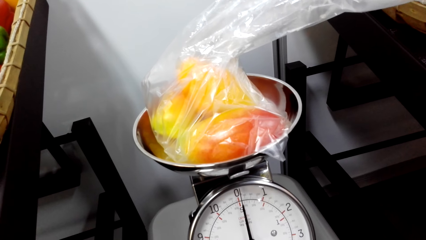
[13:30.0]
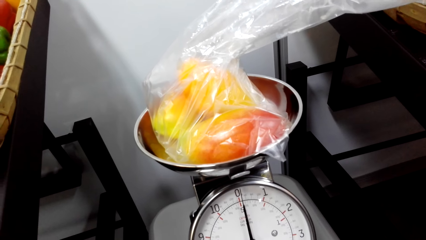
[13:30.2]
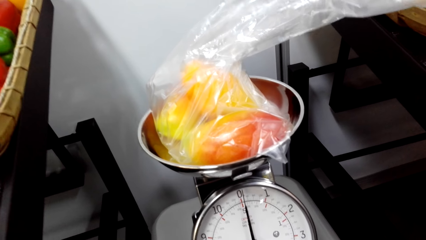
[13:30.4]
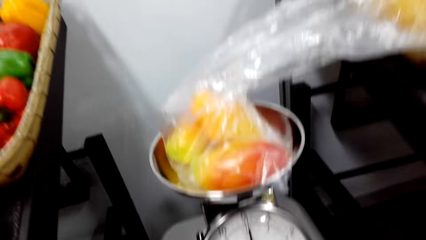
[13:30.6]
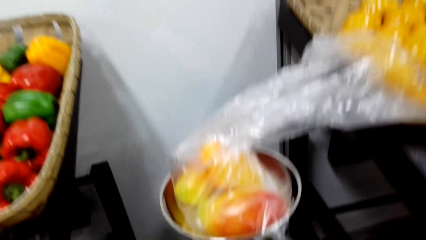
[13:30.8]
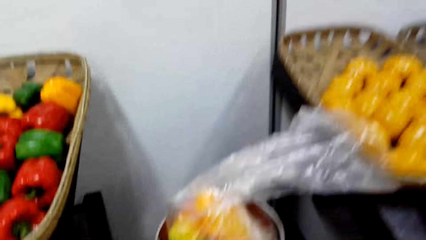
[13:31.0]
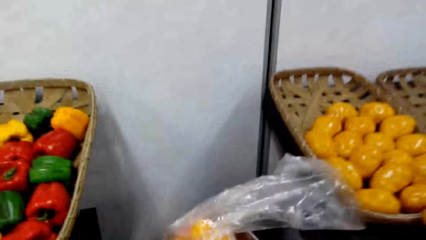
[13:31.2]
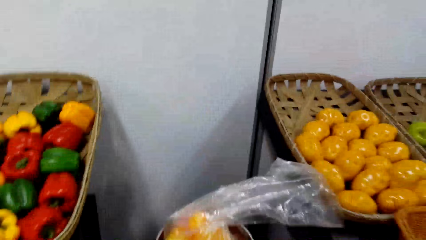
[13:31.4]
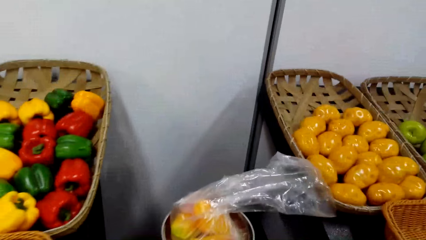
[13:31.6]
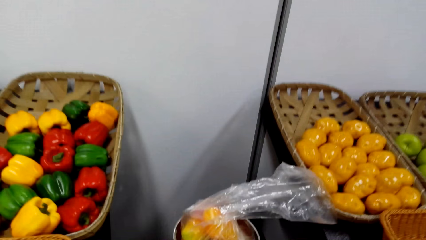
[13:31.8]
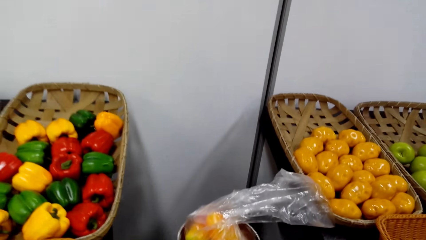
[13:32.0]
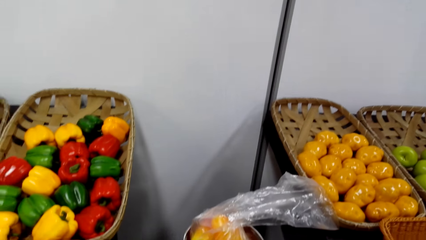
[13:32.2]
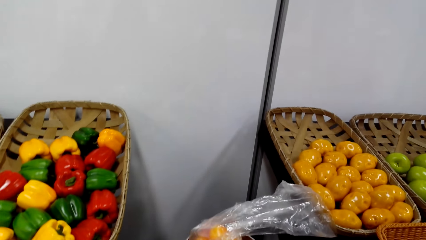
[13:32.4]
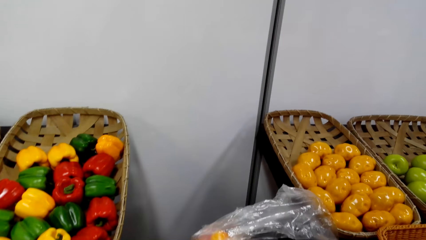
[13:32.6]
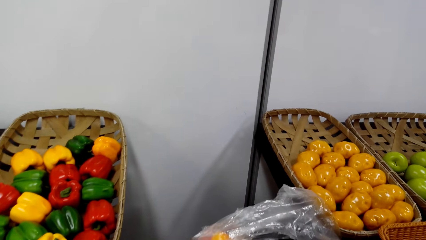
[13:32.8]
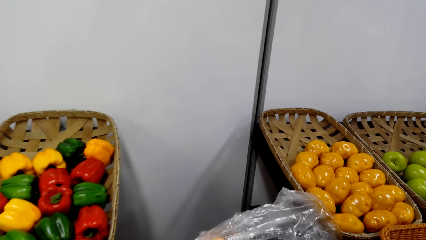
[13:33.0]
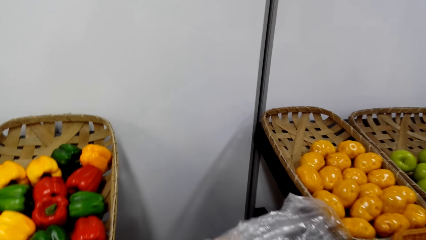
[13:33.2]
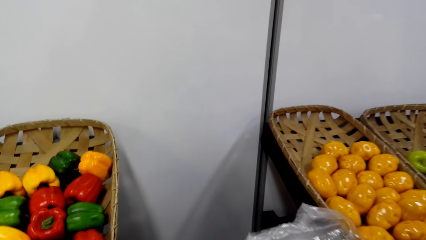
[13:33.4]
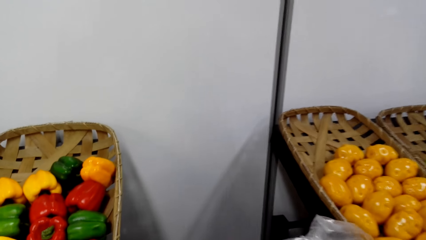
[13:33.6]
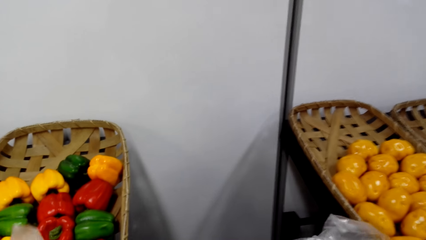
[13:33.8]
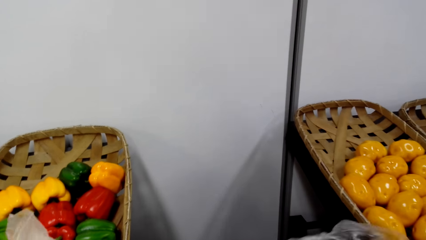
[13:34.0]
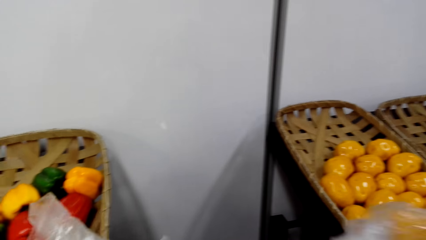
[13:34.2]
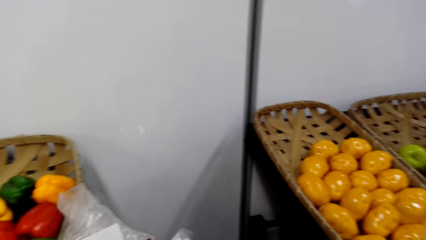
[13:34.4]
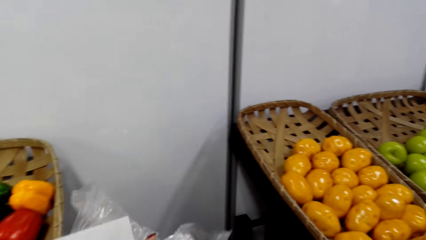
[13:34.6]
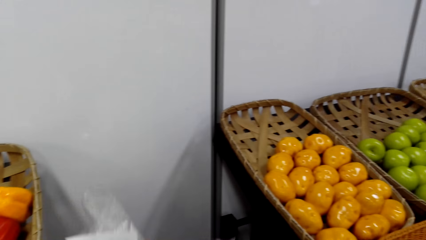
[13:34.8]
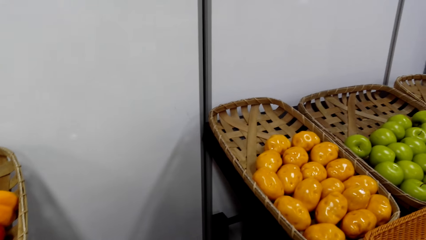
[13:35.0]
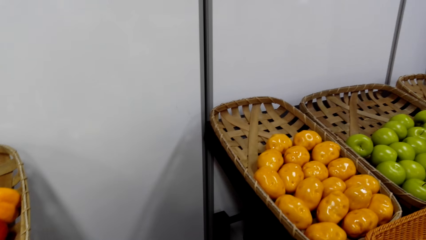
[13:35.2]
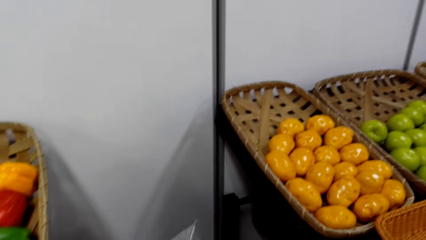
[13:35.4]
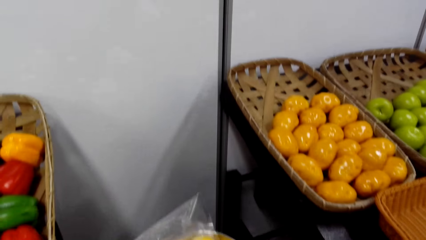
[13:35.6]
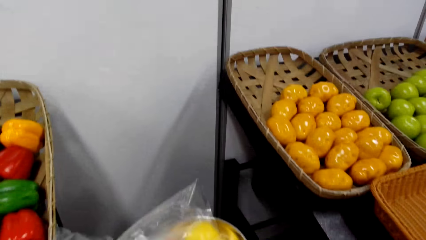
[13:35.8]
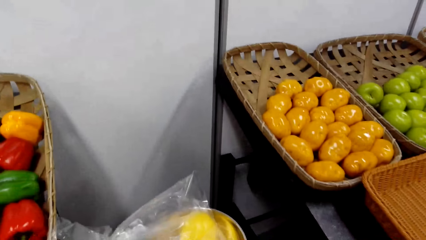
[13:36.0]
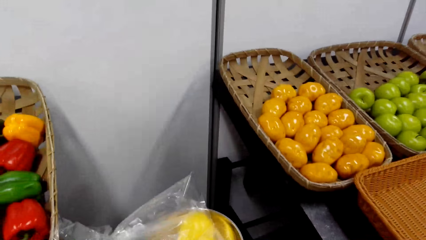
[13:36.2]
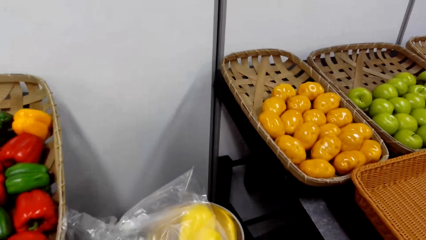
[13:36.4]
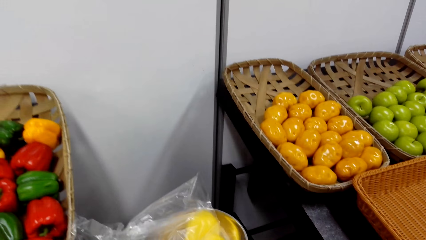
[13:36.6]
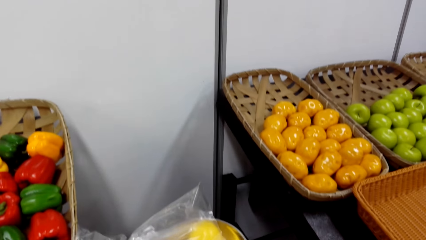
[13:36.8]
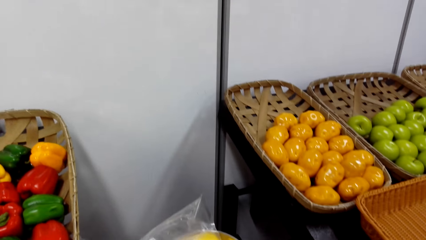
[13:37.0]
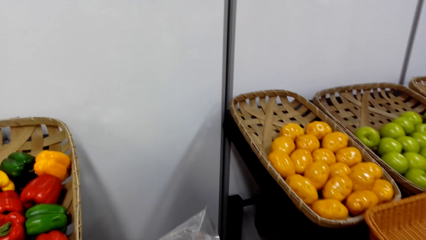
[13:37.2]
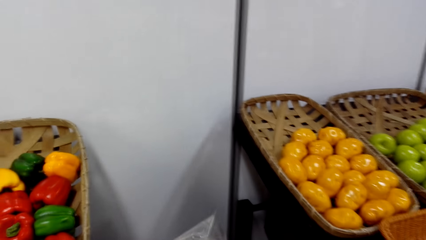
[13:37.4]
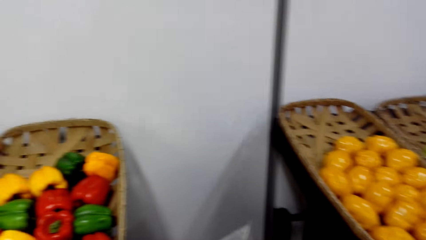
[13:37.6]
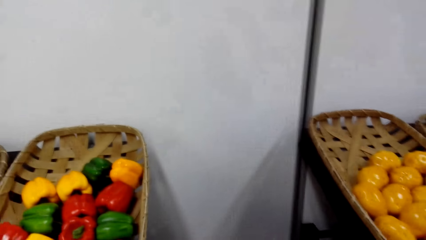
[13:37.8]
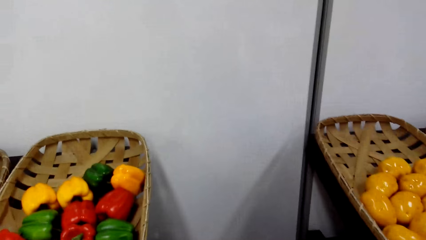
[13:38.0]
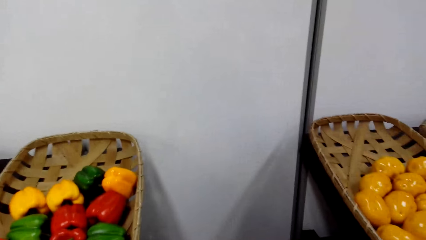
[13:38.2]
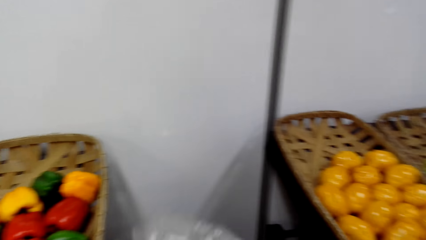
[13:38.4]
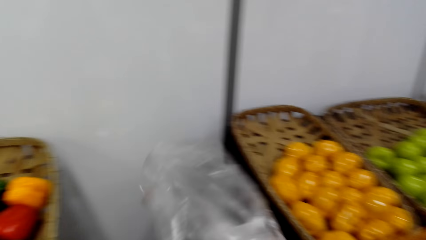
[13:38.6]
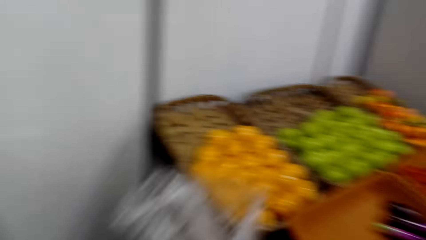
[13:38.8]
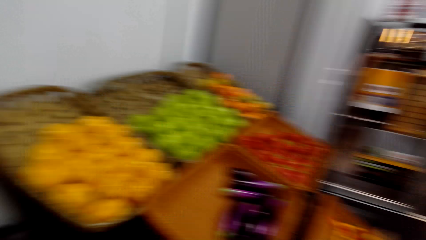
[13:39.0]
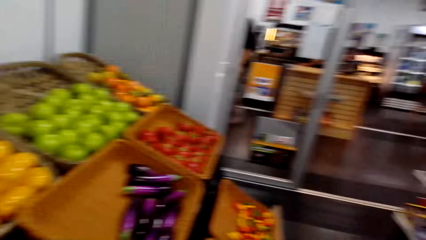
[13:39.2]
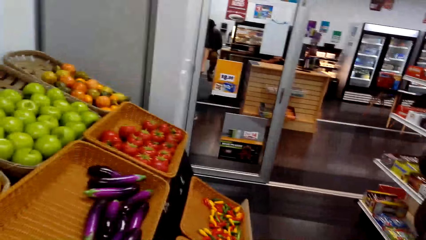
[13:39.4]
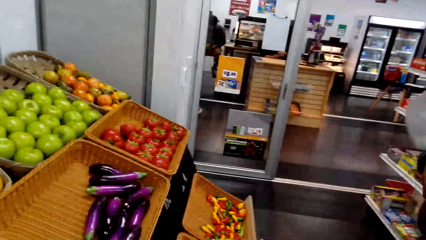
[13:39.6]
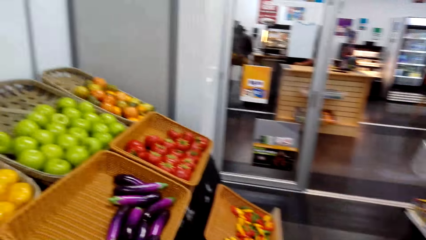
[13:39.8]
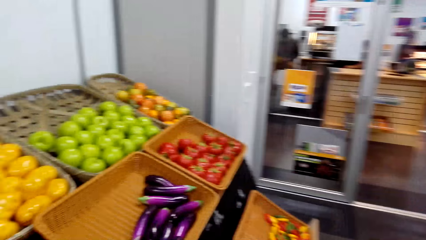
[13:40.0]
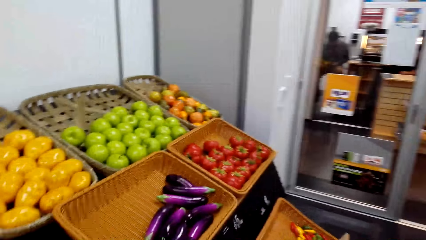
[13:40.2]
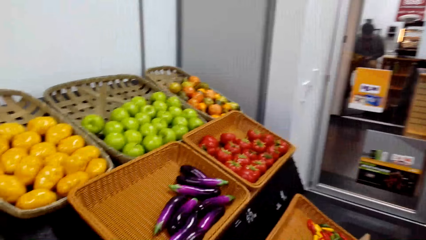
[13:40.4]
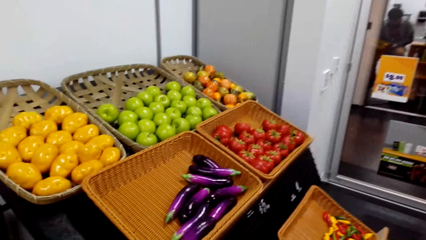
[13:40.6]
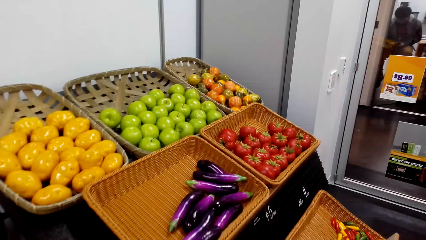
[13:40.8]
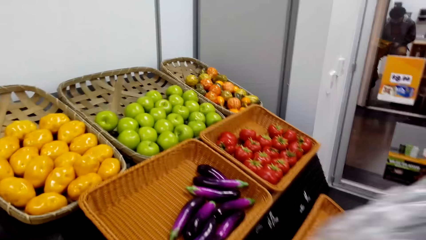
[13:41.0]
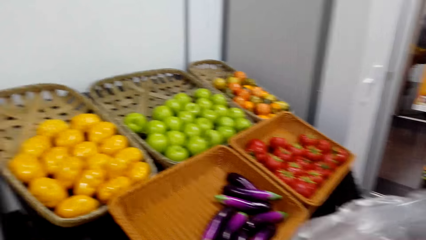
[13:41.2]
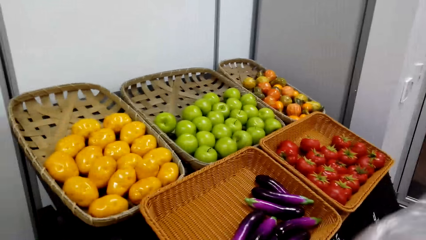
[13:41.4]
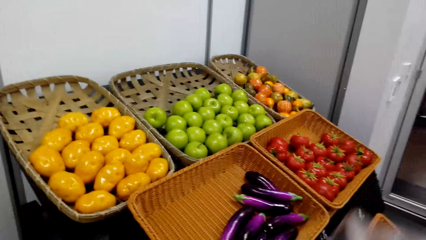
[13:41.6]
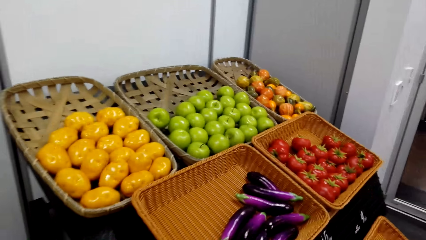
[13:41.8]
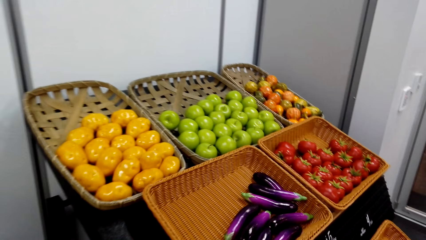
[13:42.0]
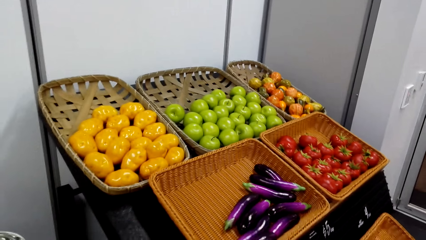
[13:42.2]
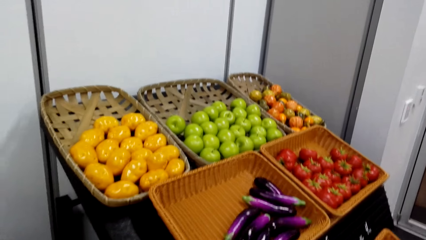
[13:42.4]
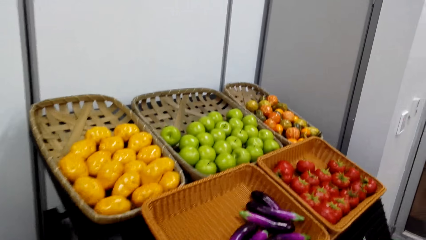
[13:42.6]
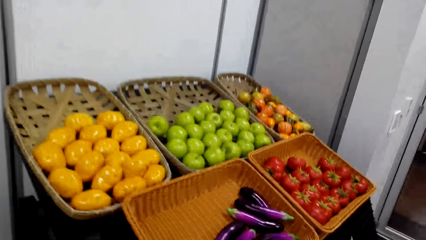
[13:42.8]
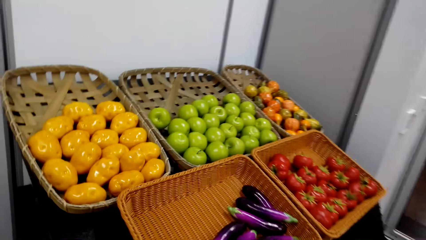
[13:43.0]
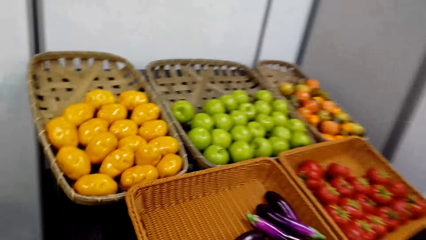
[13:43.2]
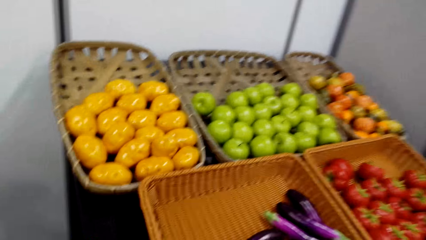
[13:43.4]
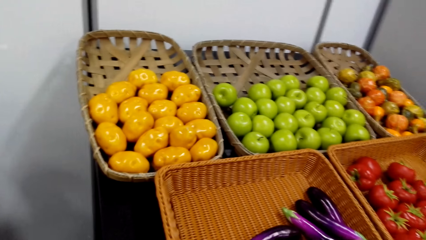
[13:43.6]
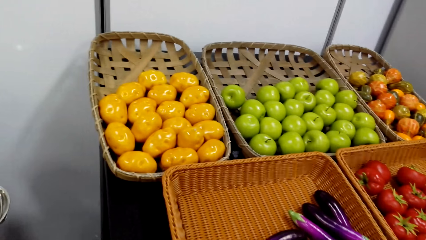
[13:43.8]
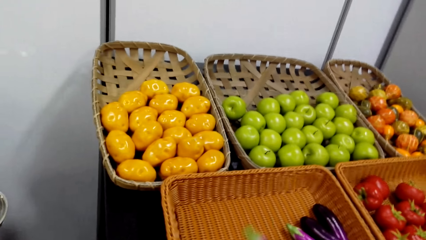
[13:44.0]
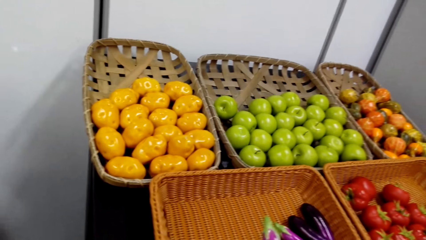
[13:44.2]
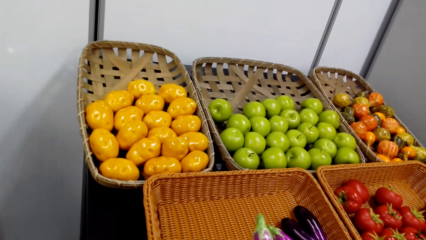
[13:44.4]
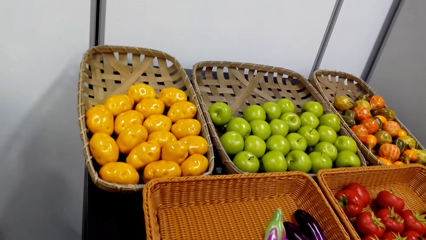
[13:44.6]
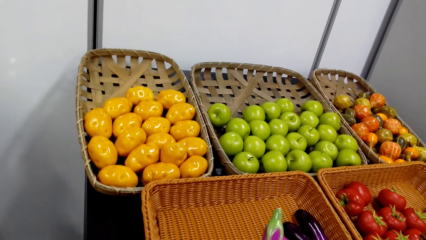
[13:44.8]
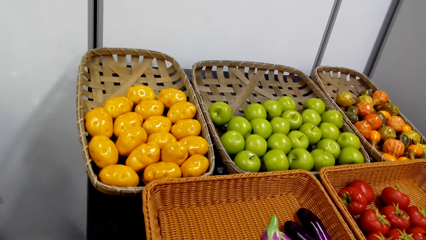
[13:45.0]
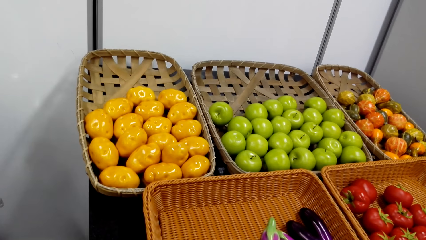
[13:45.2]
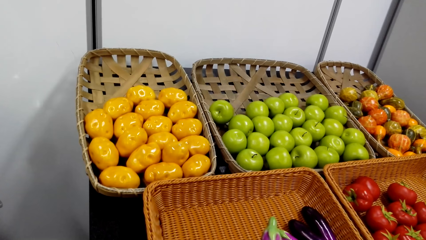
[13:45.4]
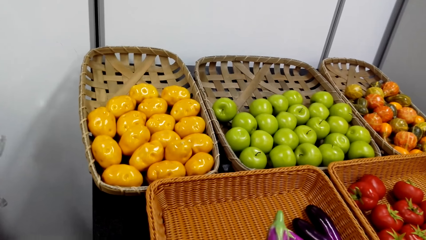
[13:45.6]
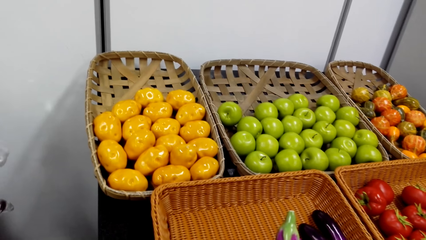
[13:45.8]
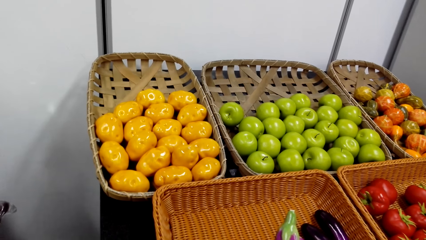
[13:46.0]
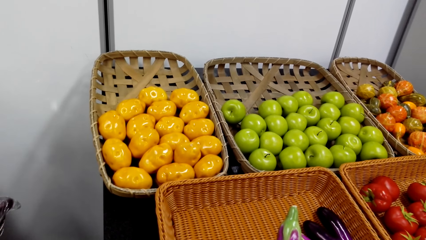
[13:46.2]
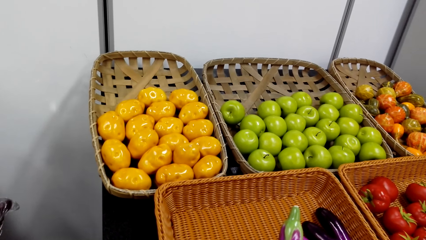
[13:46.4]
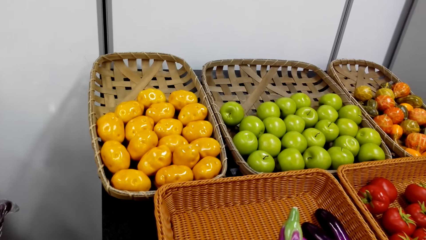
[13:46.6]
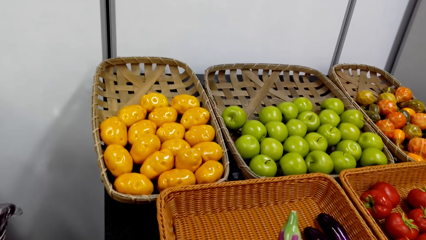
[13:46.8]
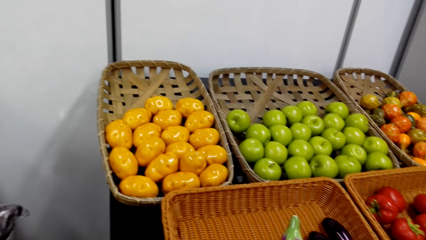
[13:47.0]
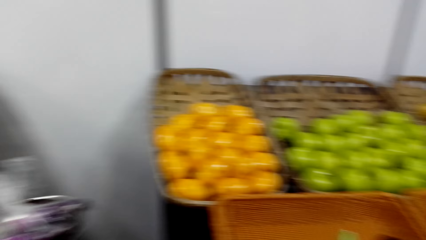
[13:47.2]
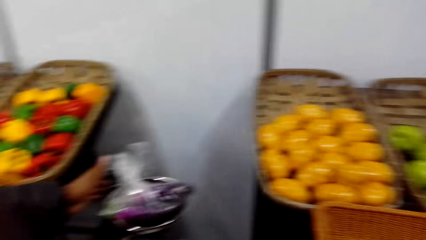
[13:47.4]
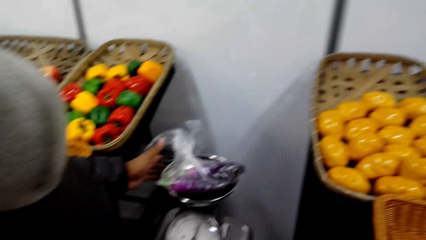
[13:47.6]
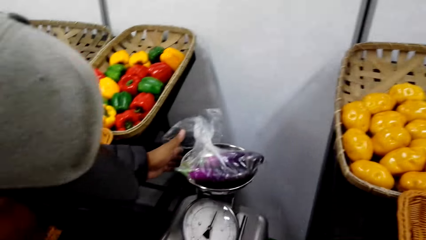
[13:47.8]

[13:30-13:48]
The camera wearer looks around. They turn the polythene bag in the weighing scale. They look around. They take the polythene bag. They walk around the supermarket. They shop around the grocery area. They look at the pepper.
